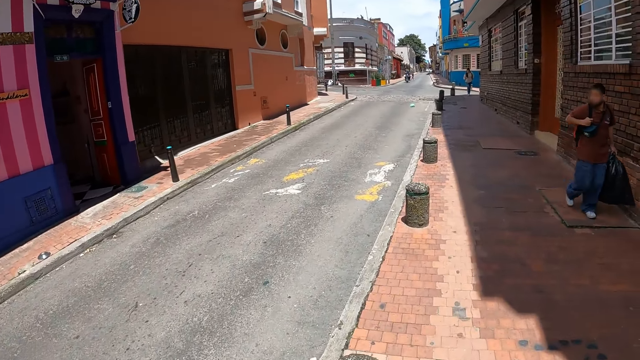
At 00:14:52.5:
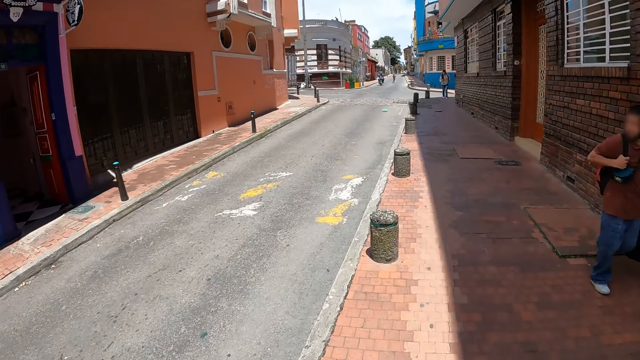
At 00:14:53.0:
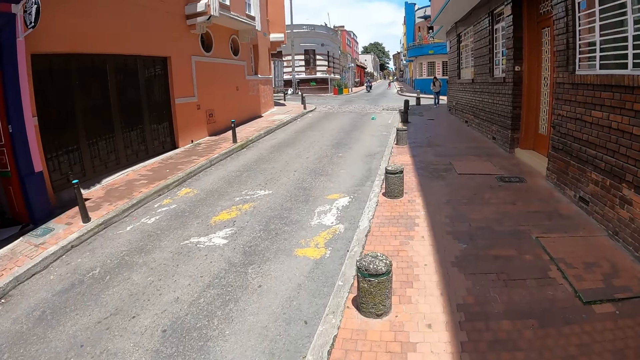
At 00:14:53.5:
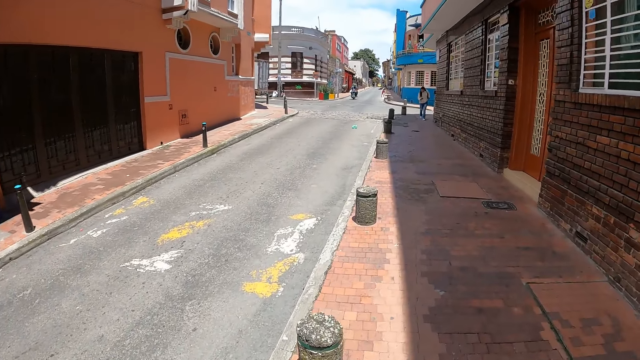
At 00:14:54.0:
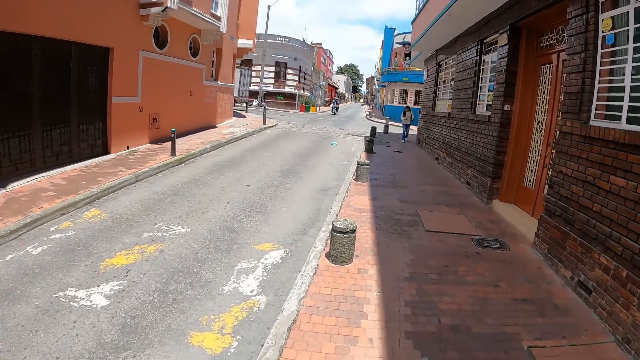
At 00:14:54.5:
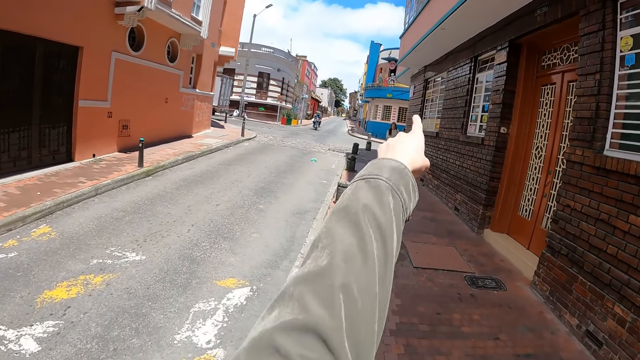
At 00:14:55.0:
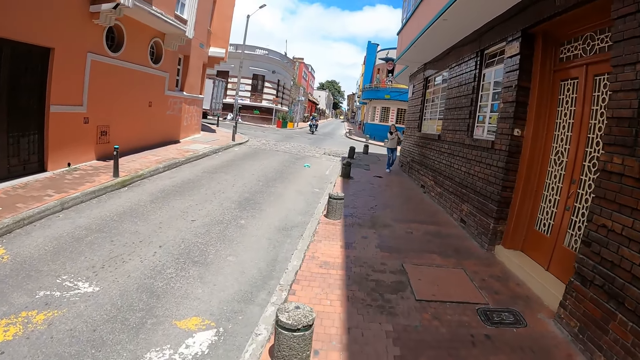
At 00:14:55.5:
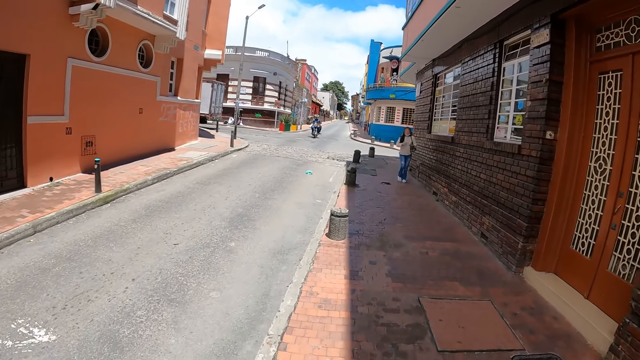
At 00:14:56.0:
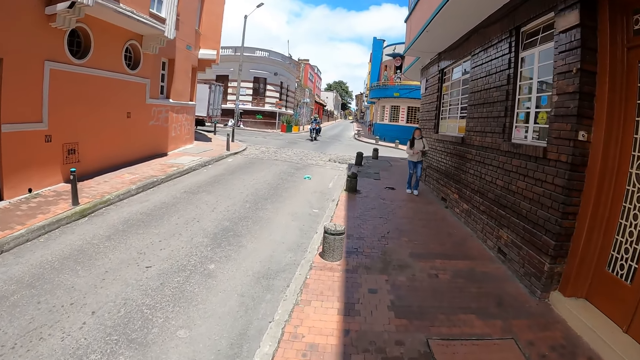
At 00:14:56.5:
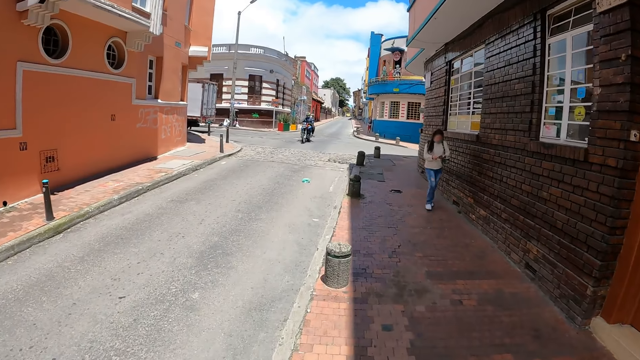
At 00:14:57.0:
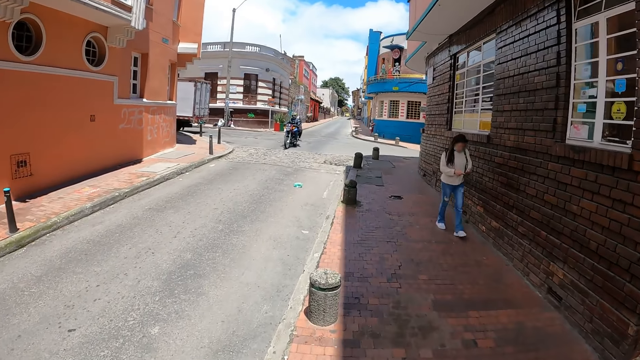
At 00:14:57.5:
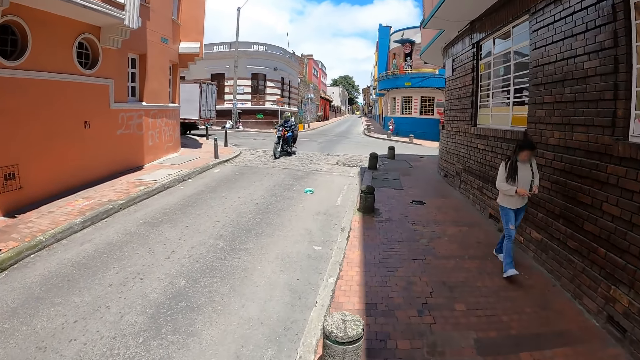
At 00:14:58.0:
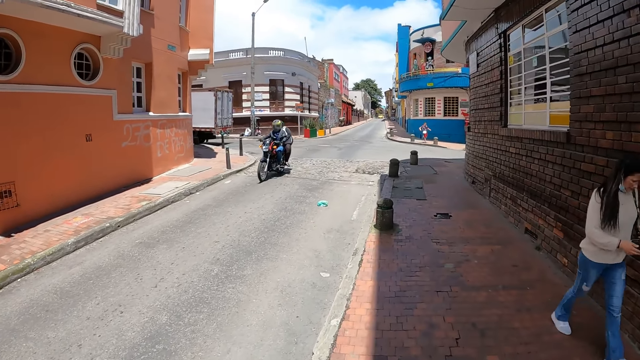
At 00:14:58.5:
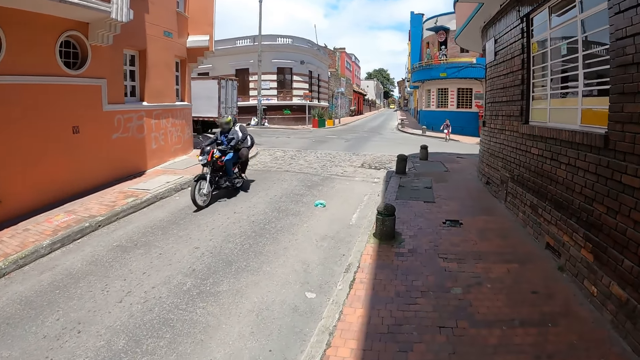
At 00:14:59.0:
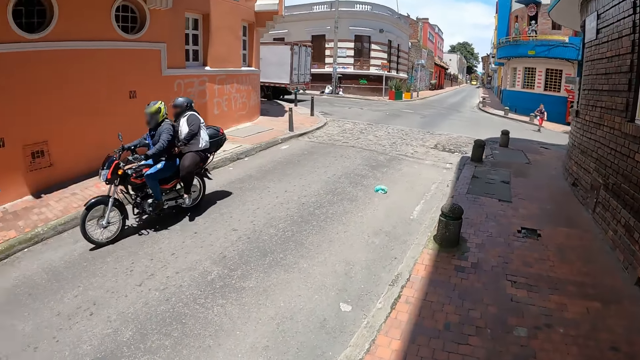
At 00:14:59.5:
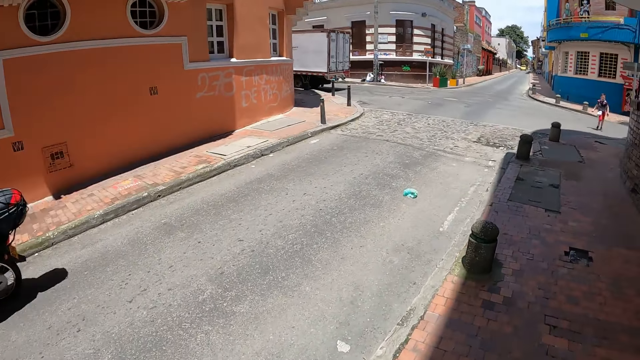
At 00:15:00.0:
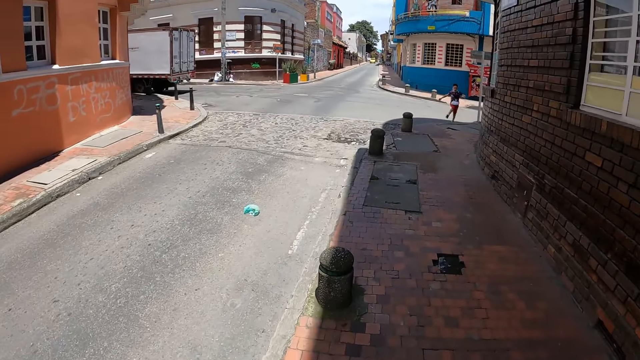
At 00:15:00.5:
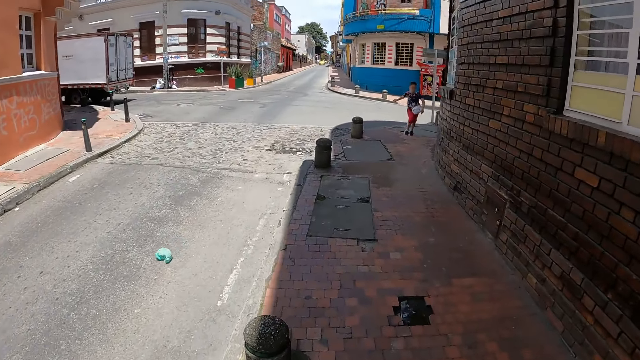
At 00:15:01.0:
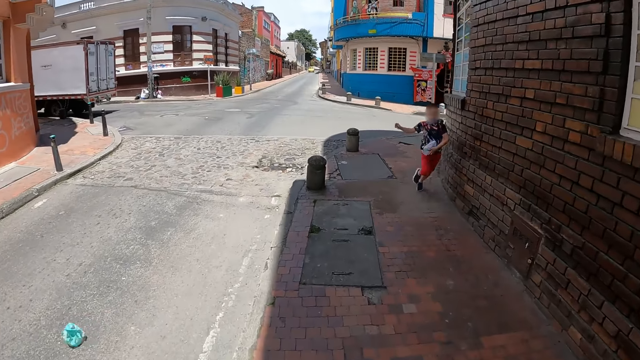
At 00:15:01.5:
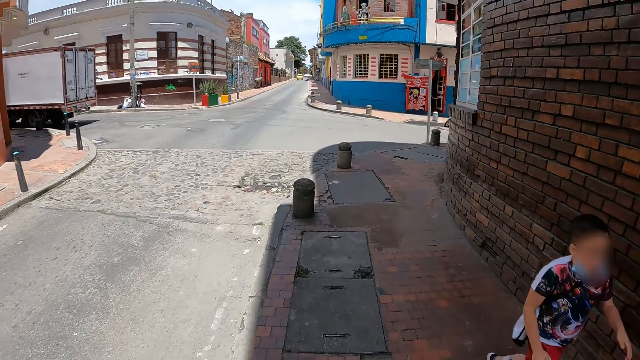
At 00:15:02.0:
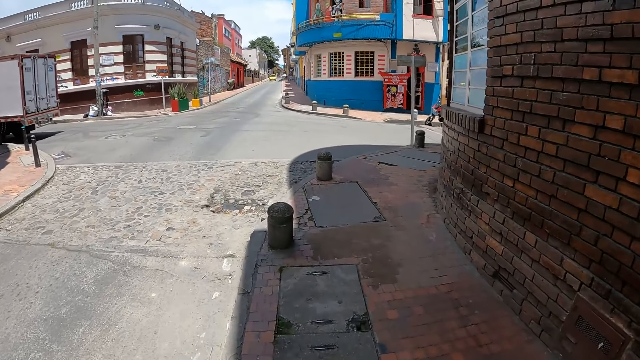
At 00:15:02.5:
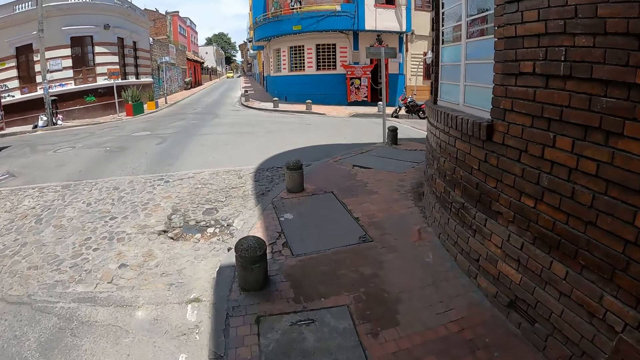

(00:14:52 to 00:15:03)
The camera wearer points.

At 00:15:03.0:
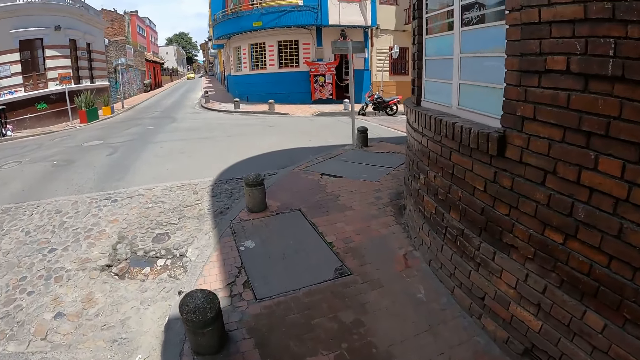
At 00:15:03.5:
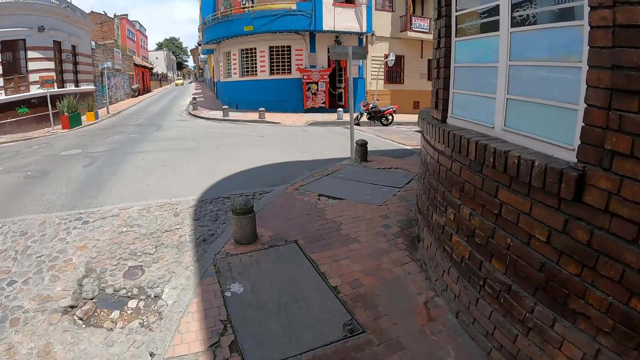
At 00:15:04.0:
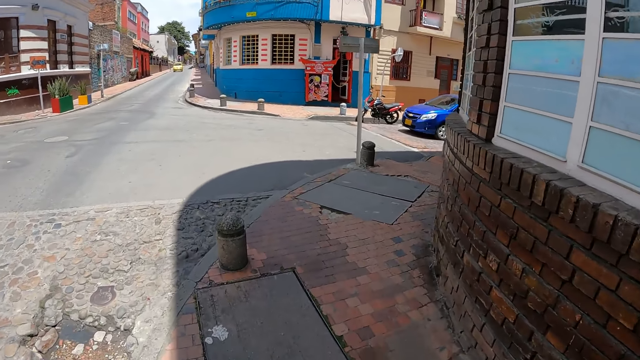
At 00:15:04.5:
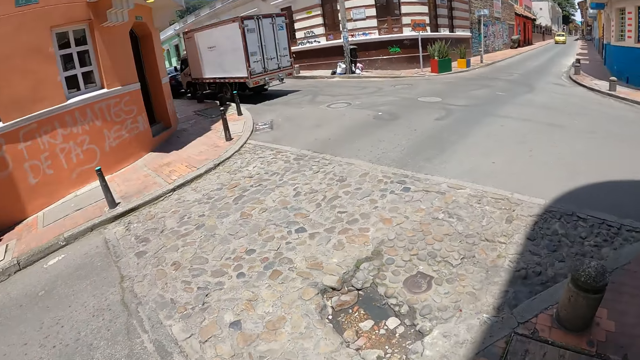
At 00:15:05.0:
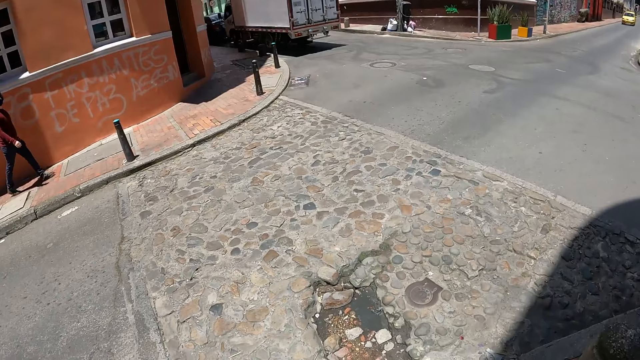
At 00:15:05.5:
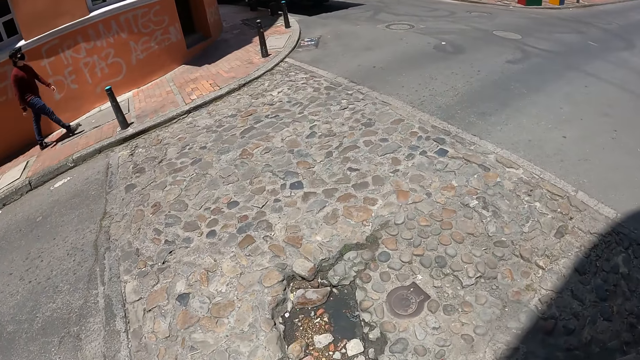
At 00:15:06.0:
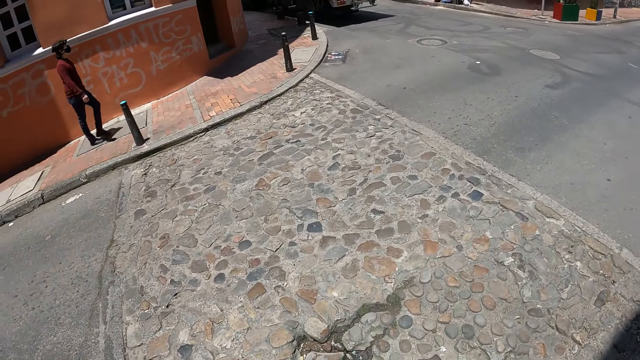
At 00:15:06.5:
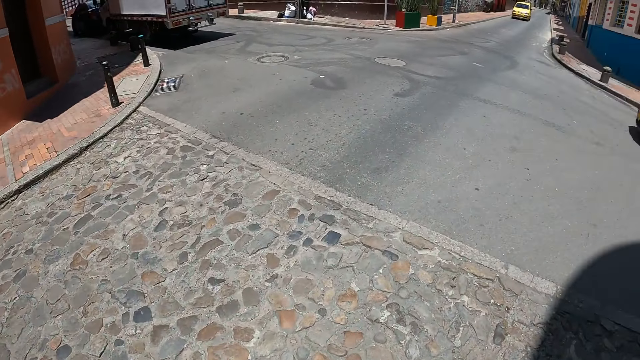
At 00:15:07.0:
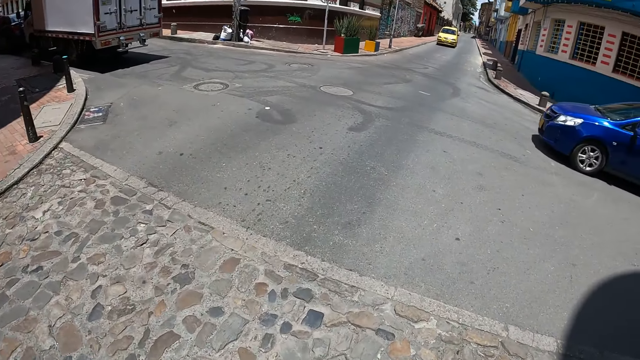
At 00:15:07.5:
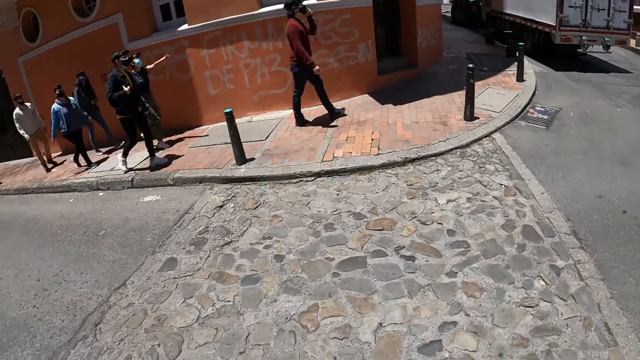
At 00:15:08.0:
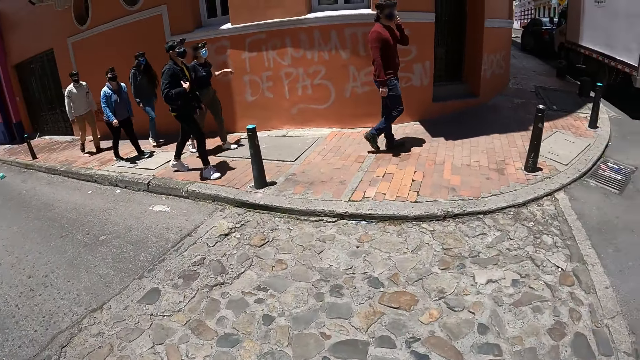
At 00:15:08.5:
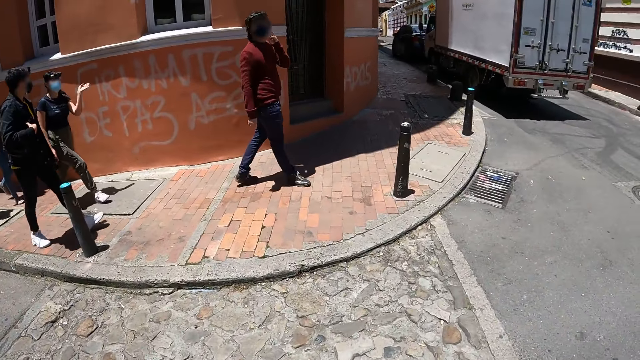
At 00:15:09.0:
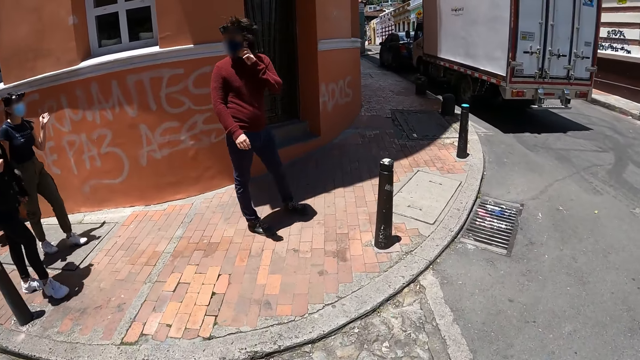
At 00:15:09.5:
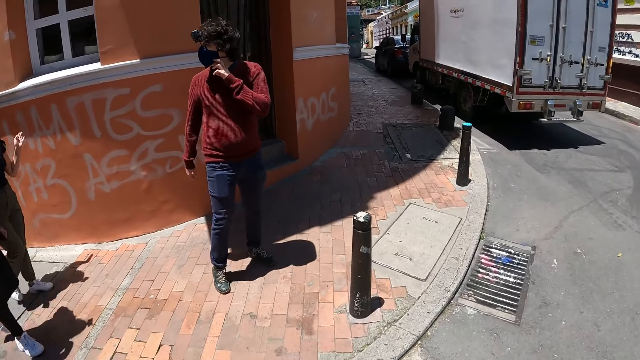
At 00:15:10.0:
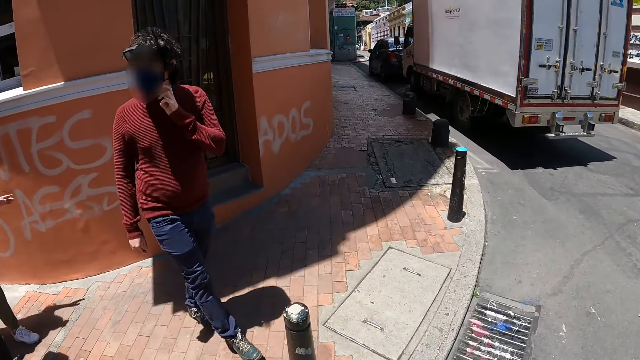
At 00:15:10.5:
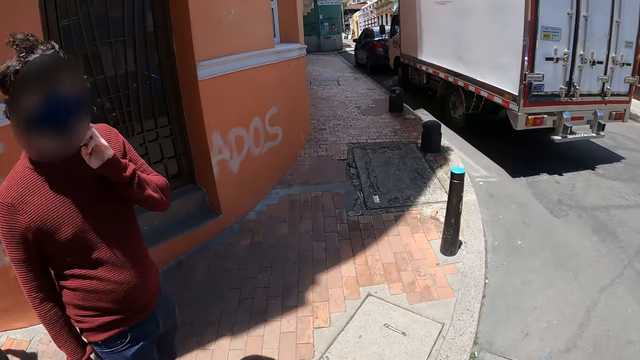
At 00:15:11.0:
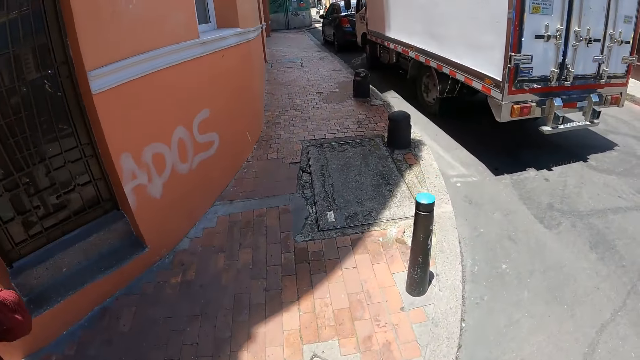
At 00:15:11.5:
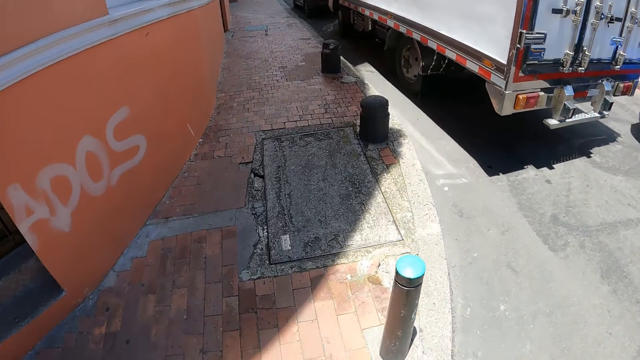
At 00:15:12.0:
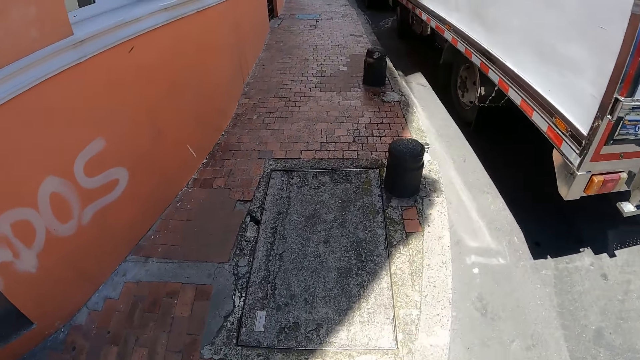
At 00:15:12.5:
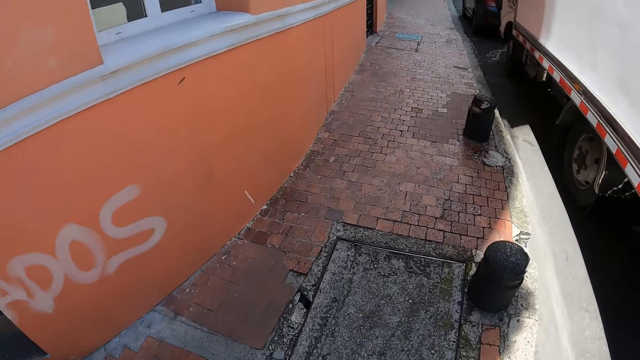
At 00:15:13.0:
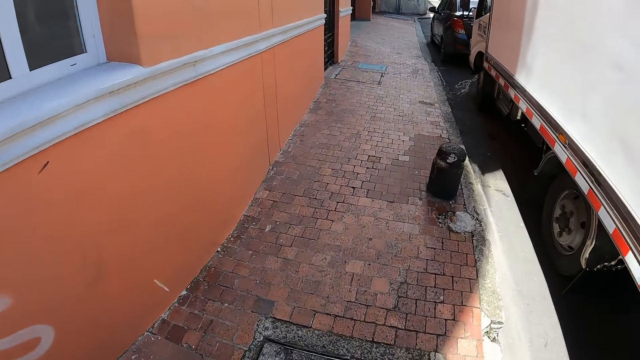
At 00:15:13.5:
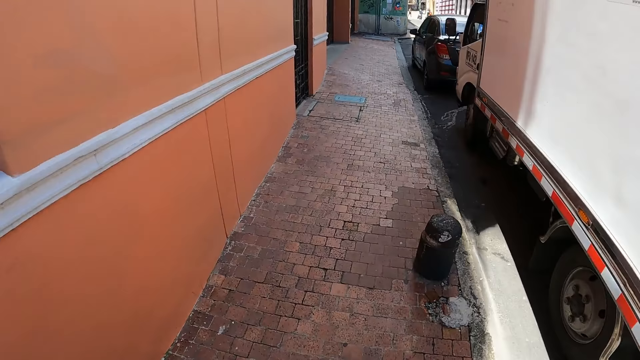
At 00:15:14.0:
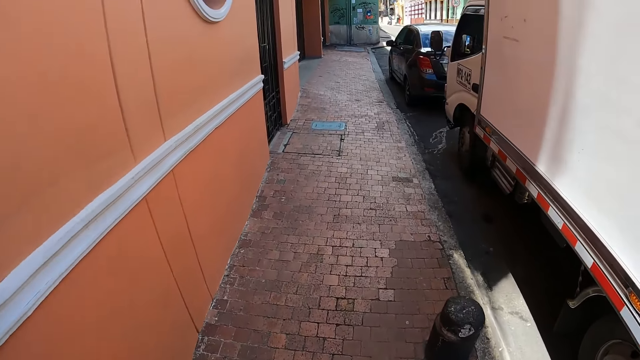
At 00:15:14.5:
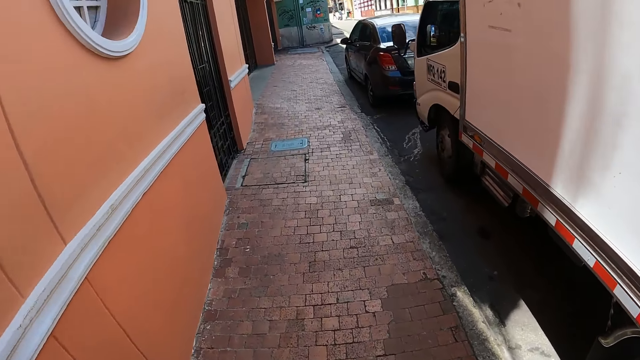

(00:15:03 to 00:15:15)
The camera wearer looks around the road. They walk along the road.
